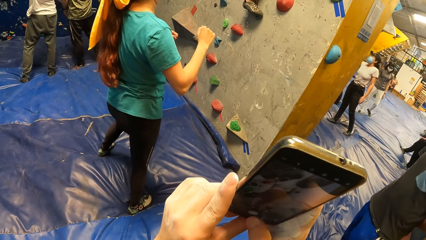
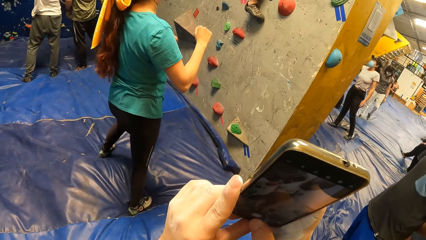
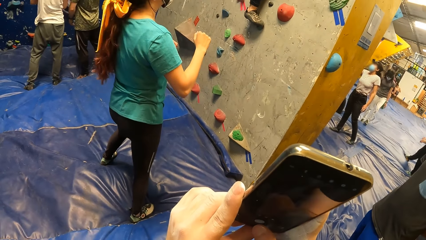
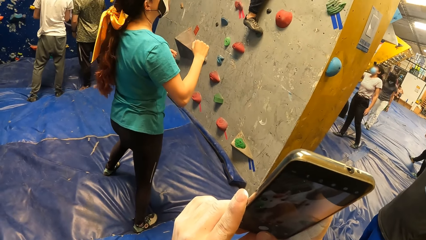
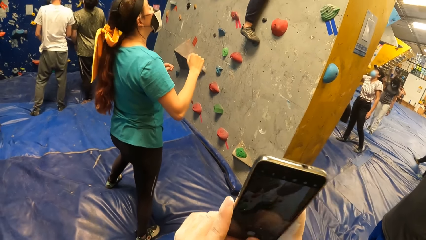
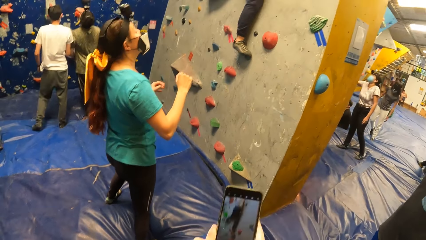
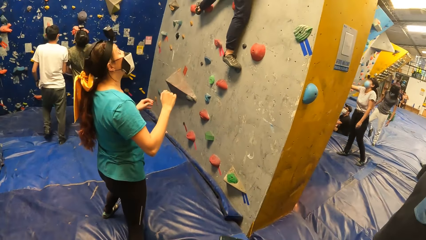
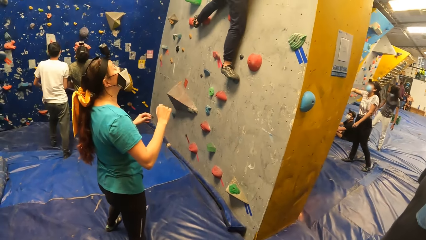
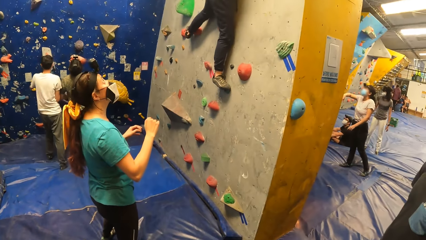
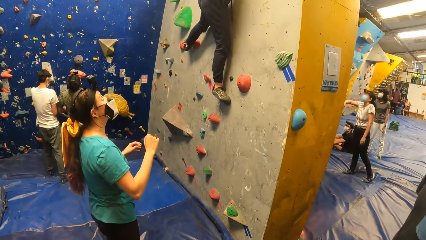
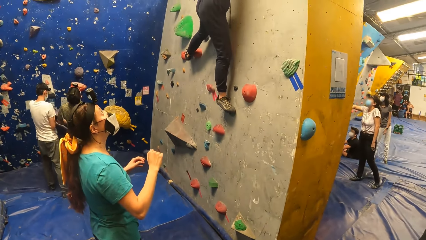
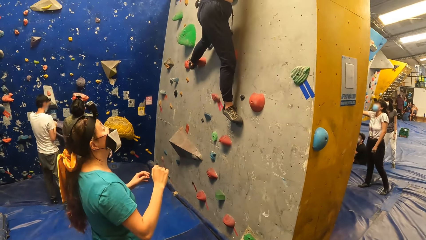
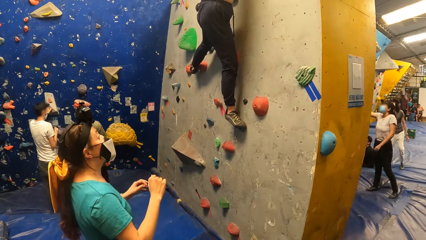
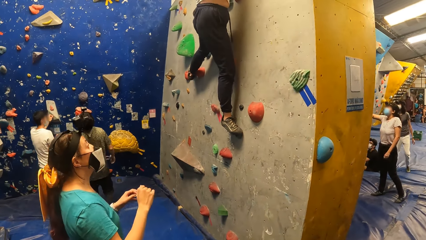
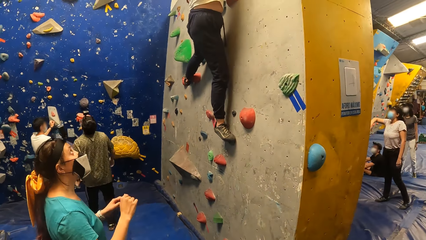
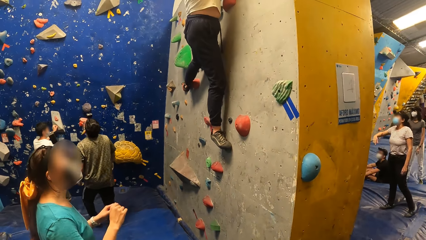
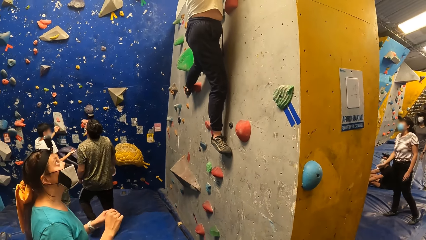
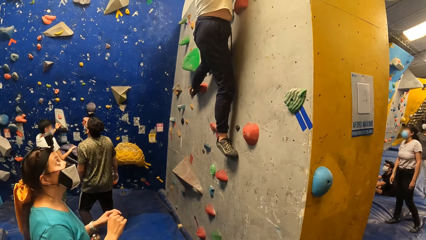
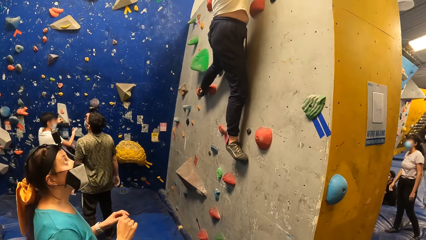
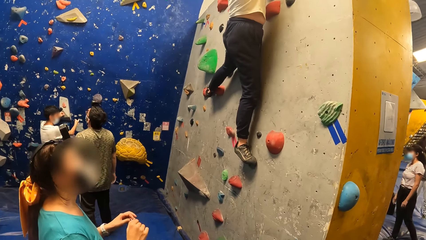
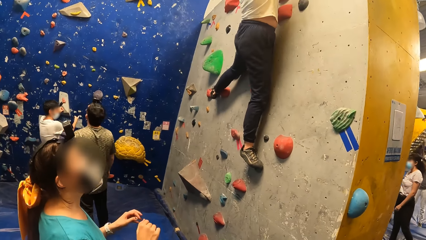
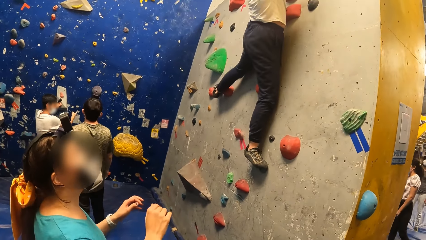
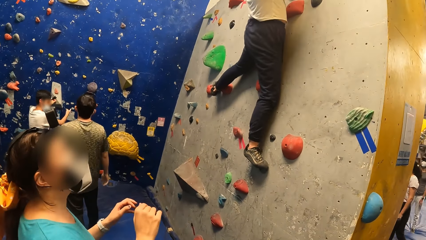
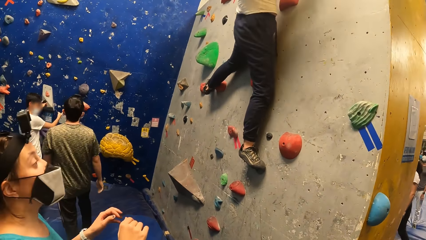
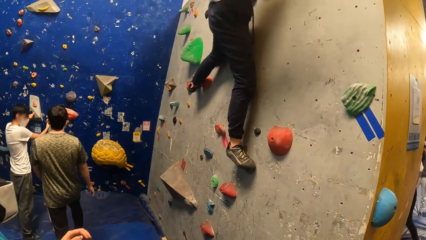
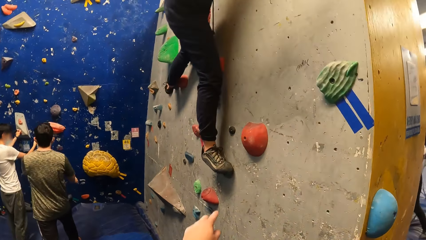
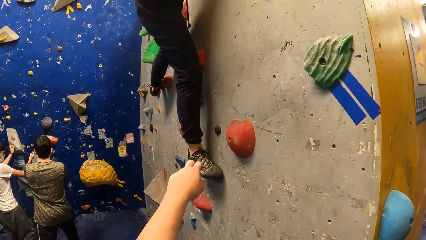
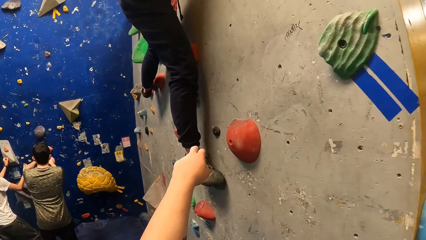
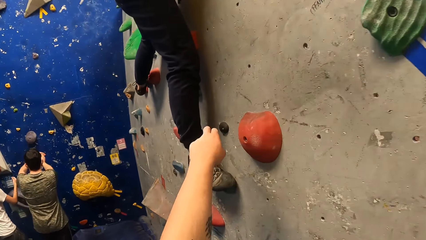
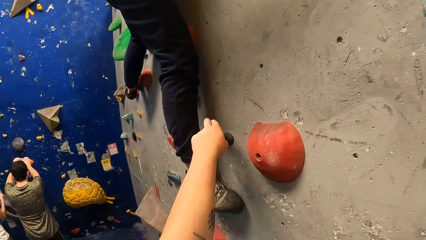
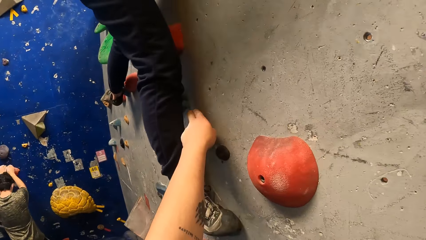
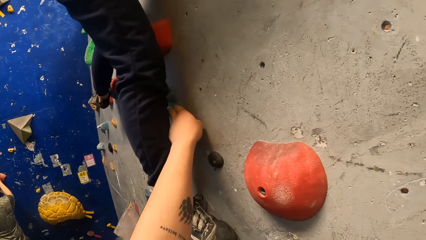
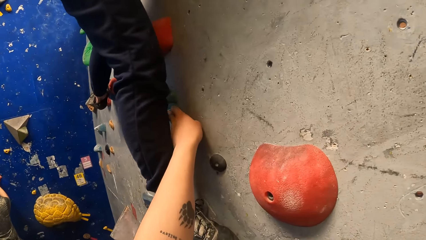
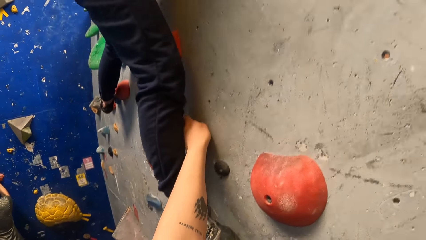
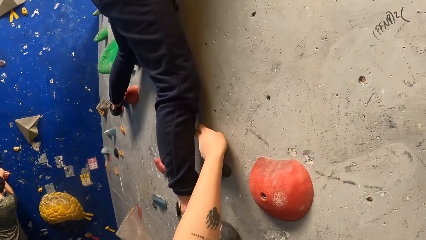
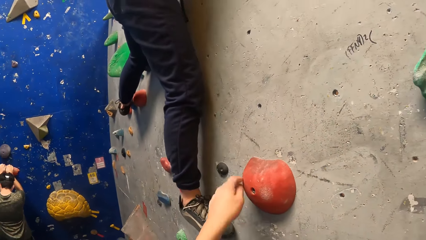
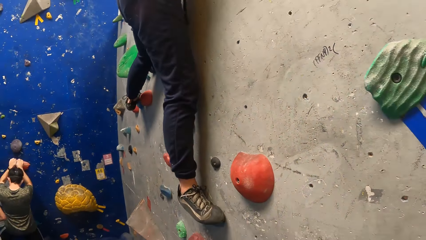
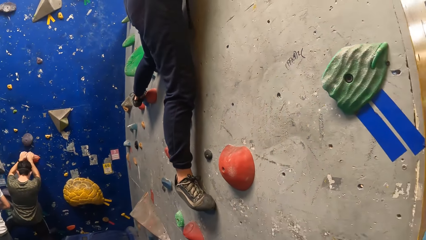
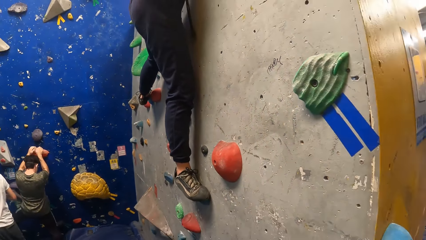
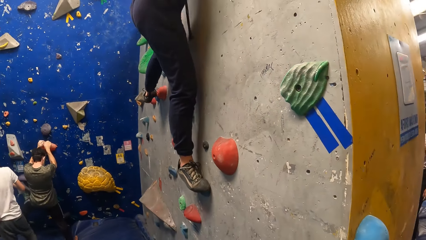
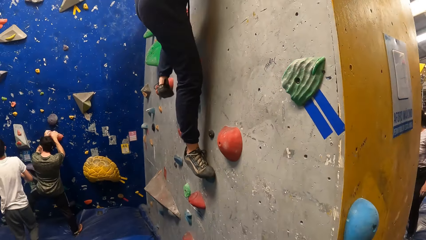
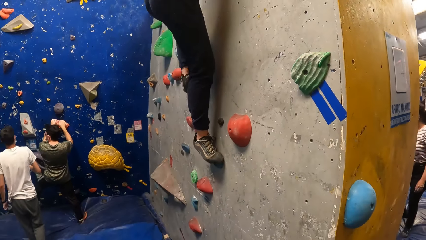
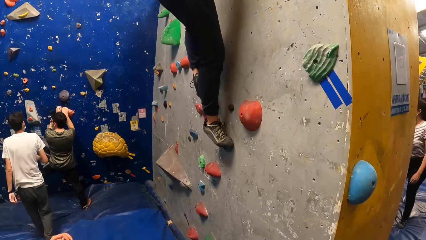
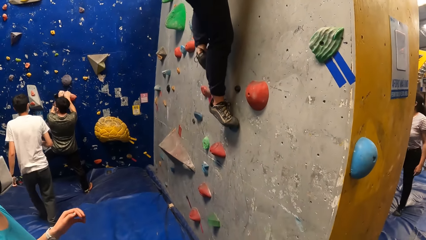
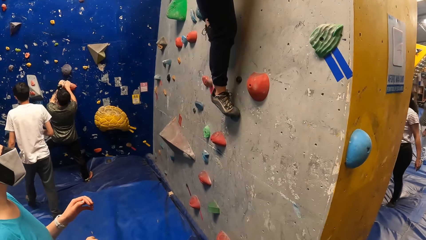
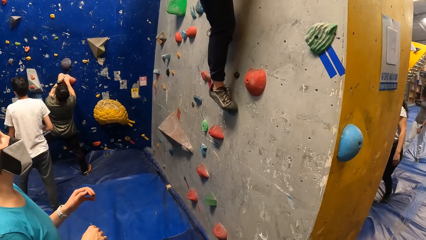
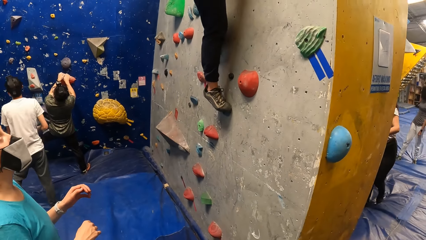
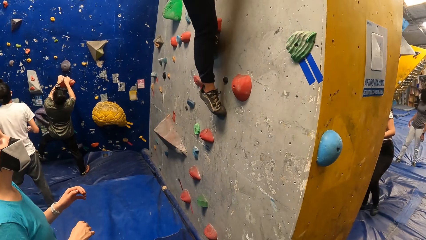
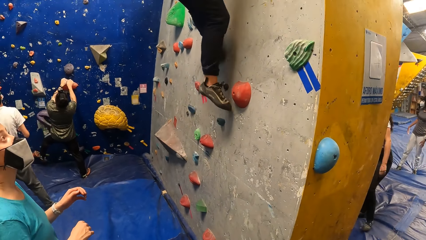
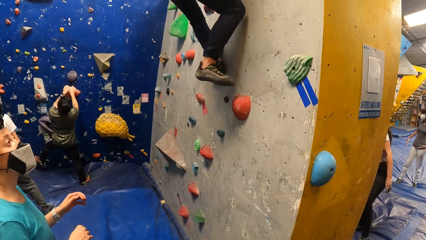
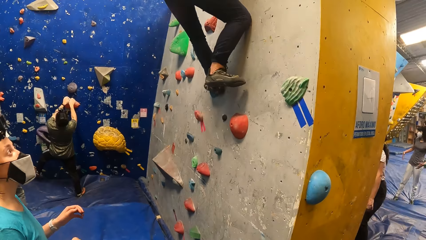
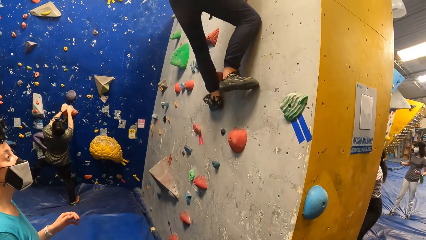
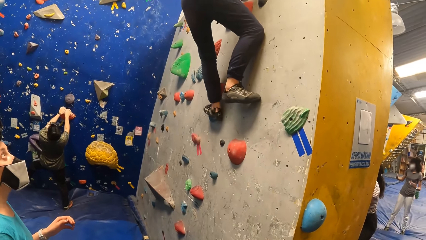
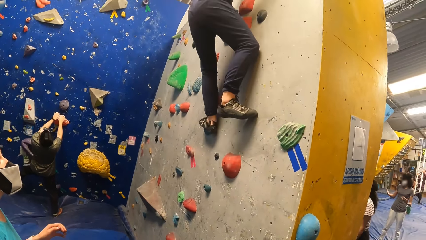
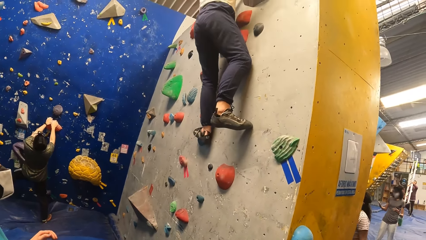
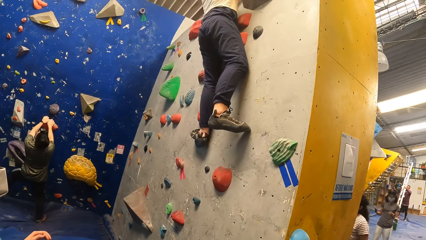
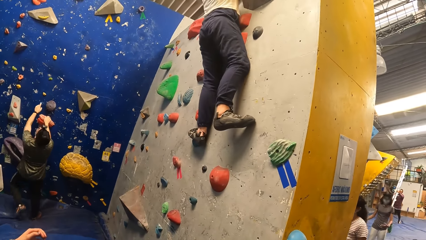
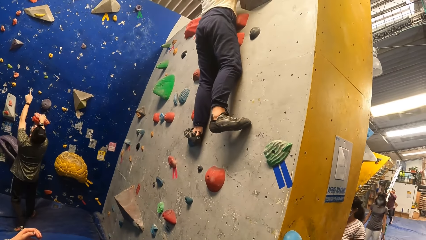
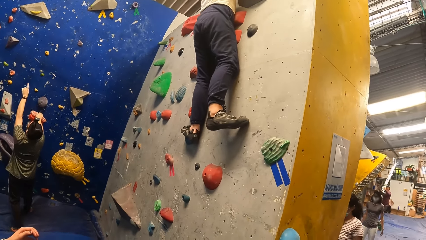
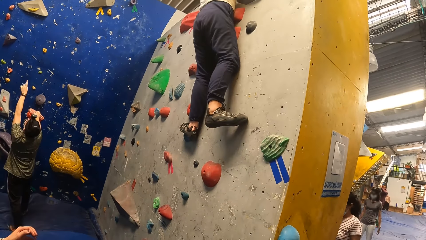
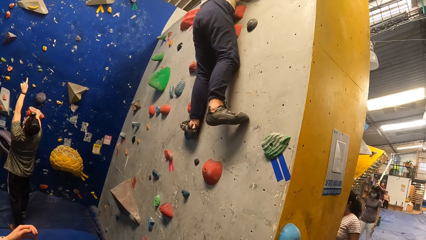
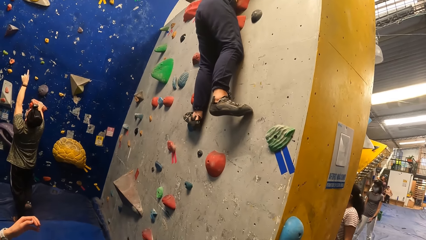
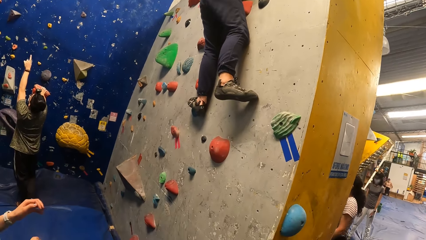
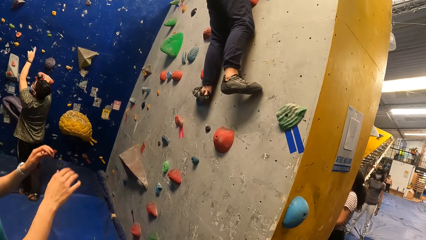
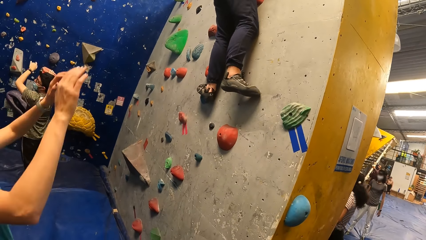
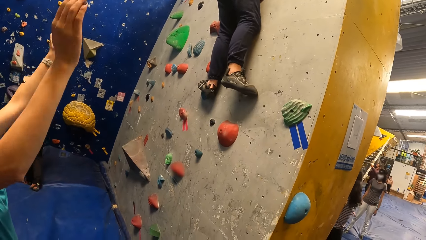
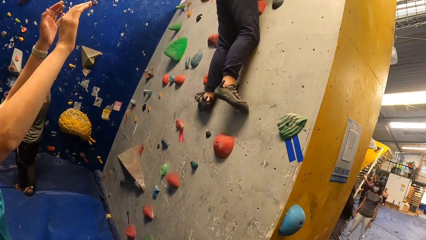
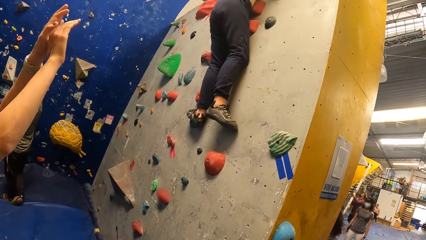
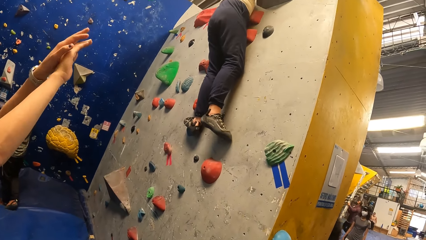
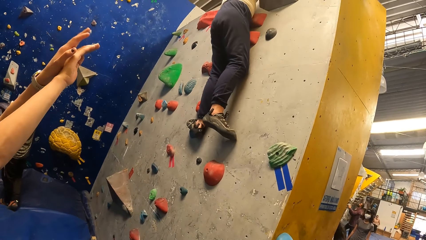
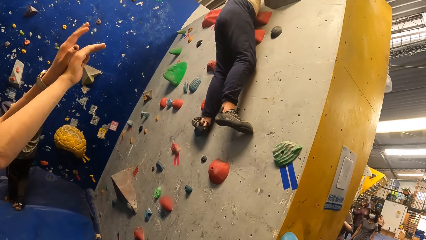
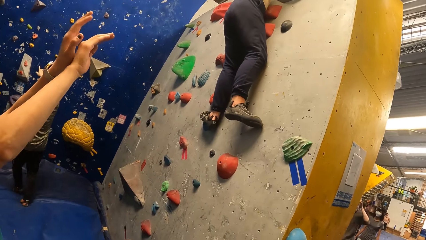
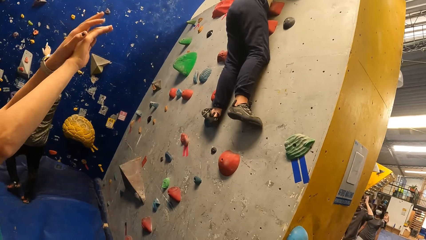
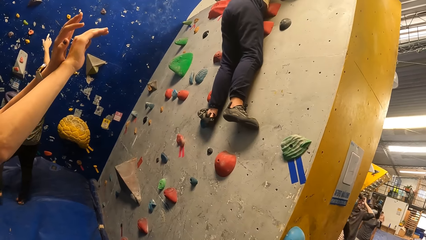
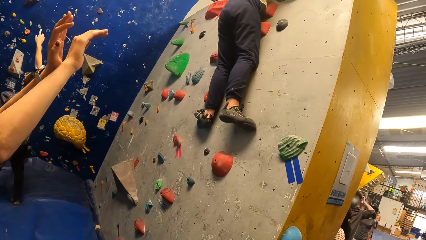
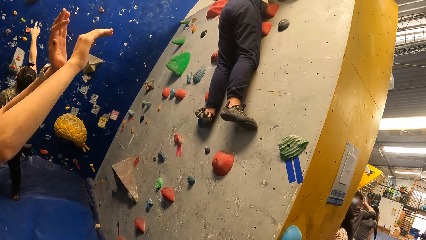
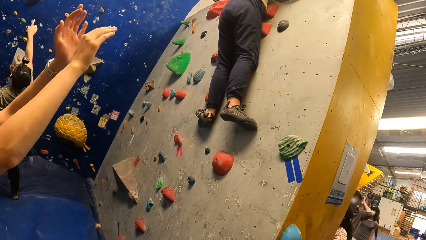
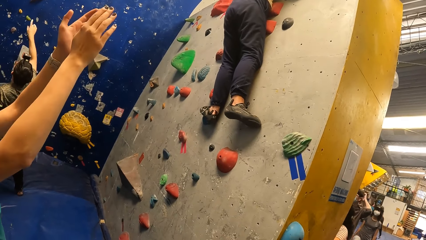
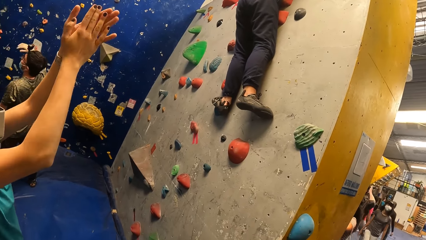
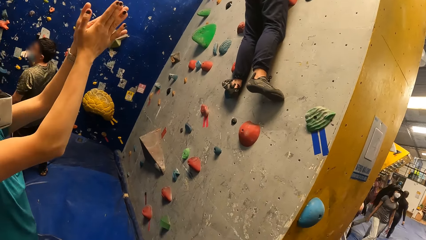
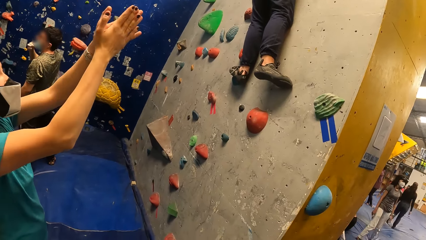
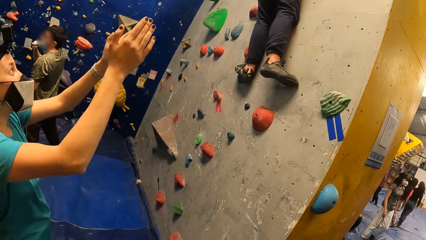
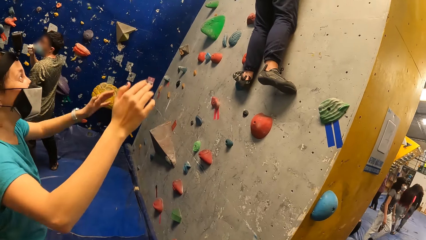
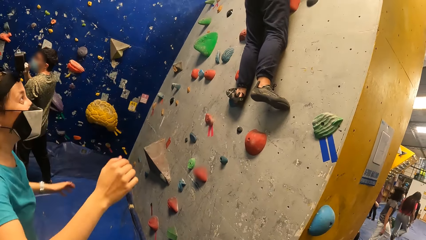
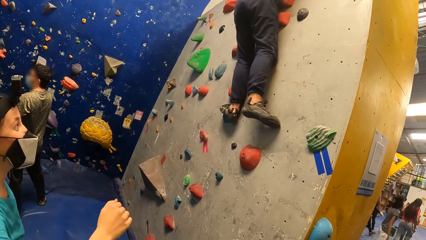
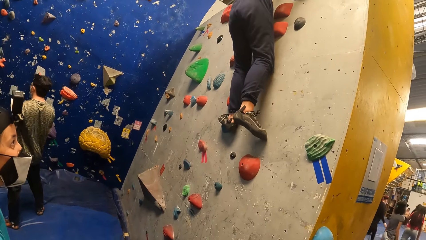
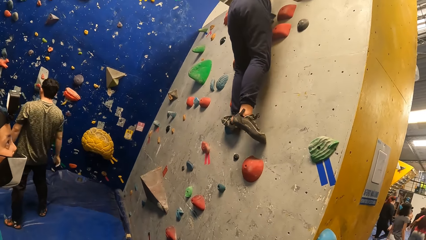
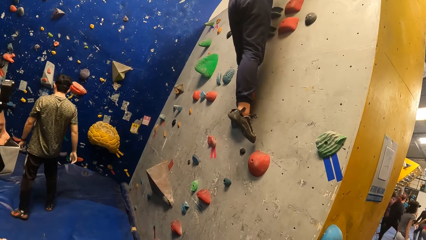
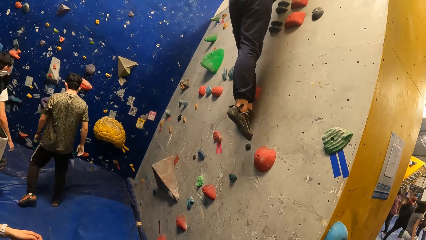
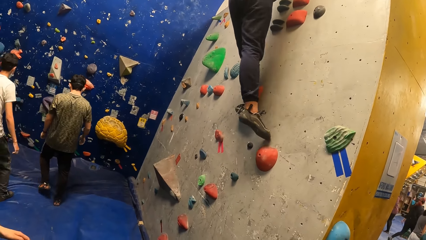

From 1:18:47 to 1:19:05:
The camera wearer looks around. They walk around. They touch the wall. They point at the climbing rock. They look around. They look up.
